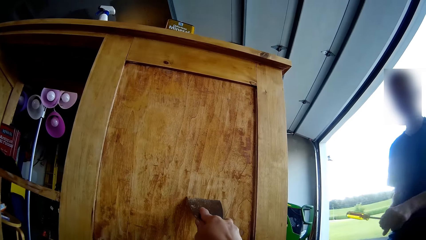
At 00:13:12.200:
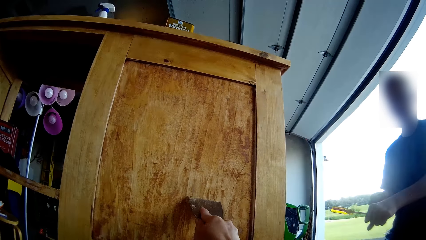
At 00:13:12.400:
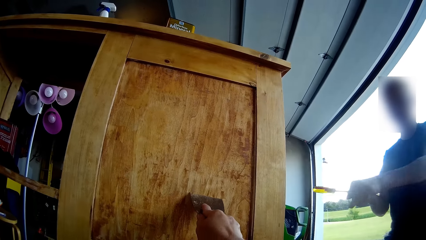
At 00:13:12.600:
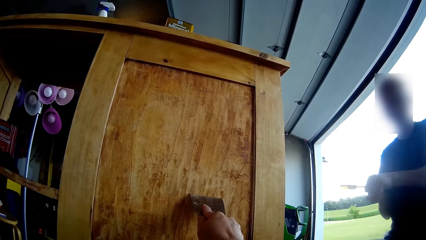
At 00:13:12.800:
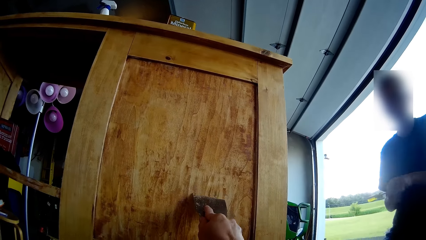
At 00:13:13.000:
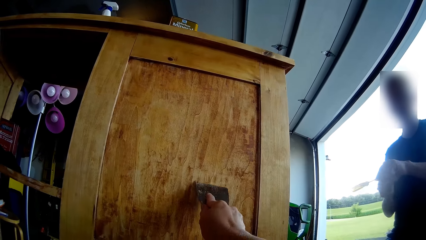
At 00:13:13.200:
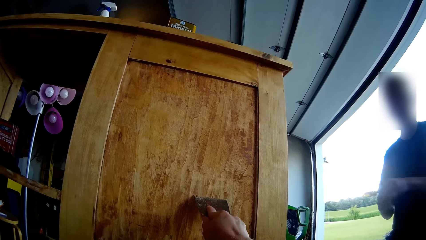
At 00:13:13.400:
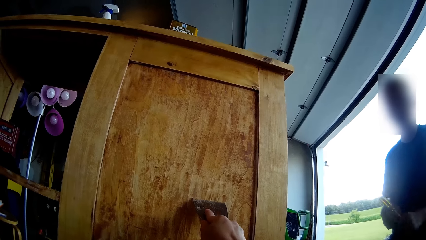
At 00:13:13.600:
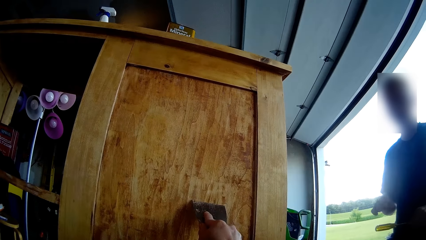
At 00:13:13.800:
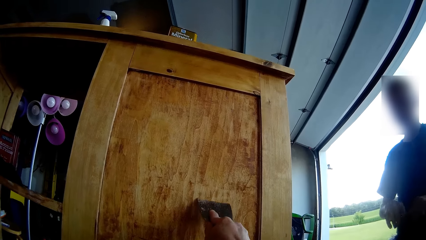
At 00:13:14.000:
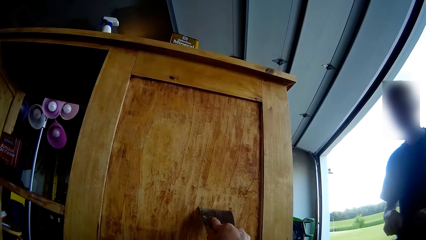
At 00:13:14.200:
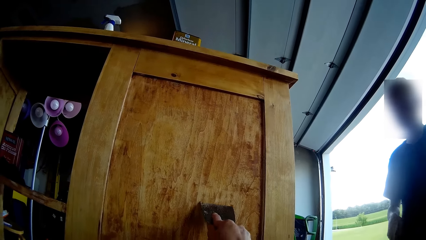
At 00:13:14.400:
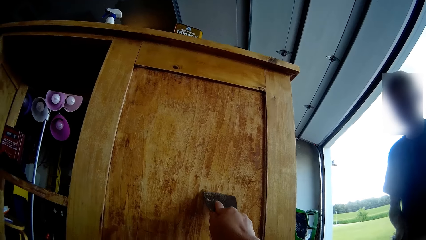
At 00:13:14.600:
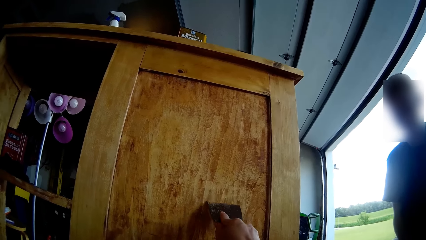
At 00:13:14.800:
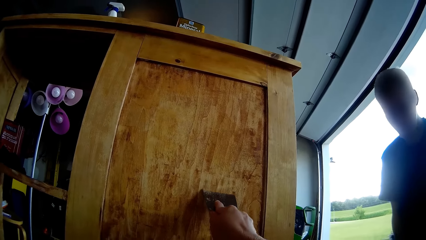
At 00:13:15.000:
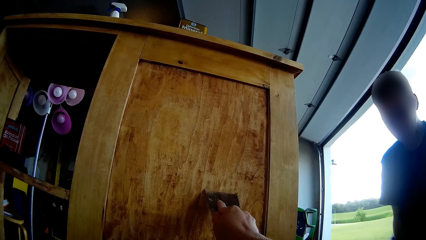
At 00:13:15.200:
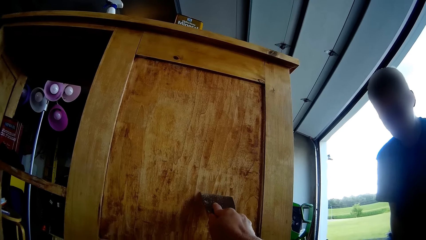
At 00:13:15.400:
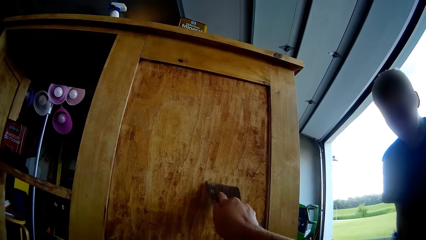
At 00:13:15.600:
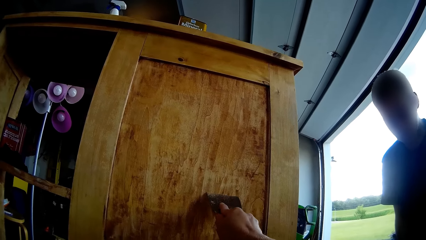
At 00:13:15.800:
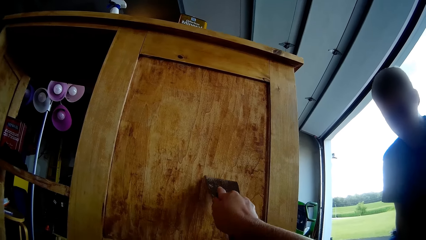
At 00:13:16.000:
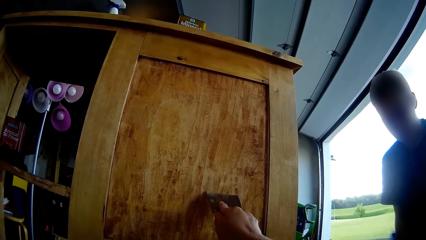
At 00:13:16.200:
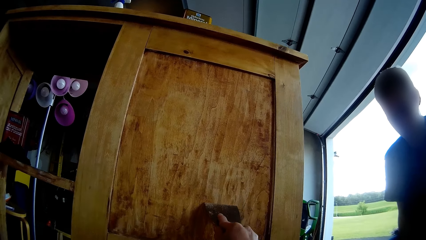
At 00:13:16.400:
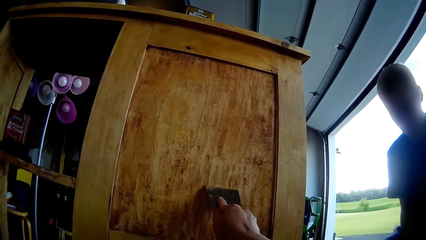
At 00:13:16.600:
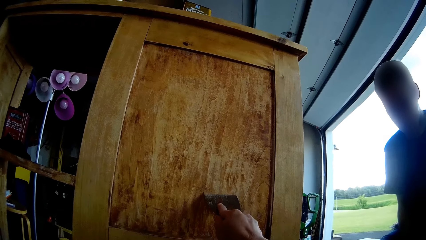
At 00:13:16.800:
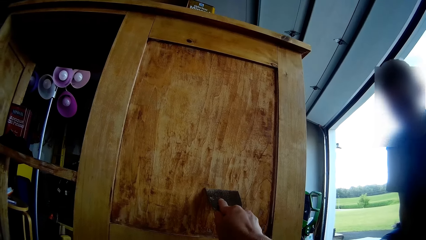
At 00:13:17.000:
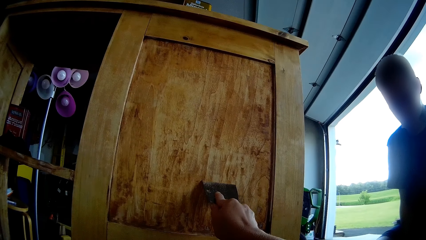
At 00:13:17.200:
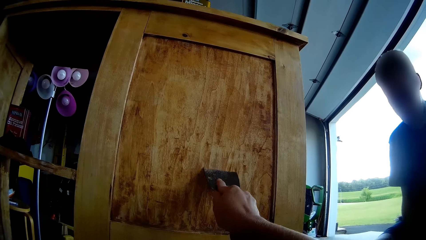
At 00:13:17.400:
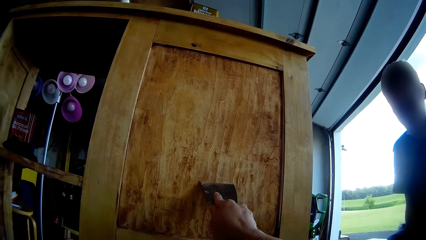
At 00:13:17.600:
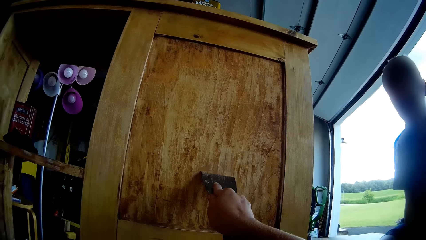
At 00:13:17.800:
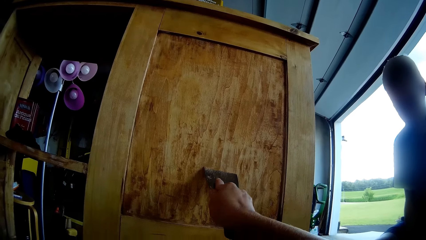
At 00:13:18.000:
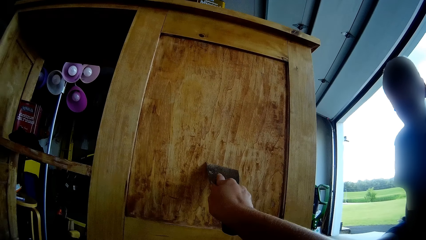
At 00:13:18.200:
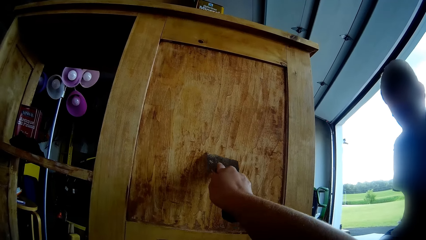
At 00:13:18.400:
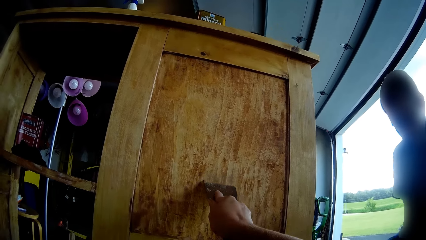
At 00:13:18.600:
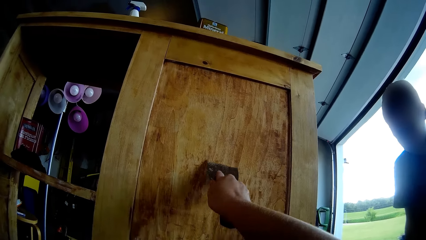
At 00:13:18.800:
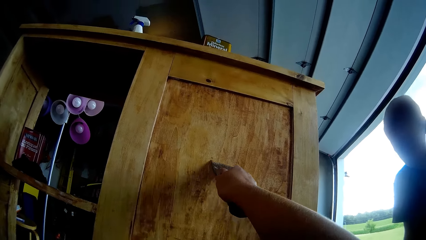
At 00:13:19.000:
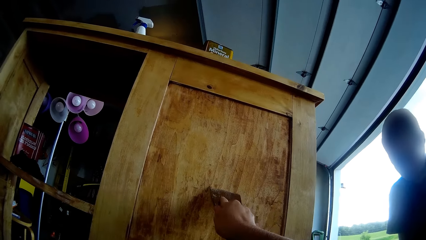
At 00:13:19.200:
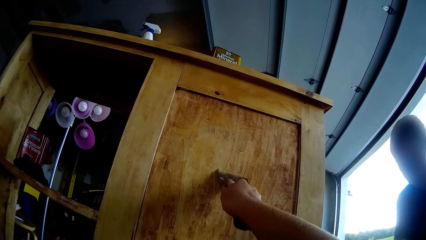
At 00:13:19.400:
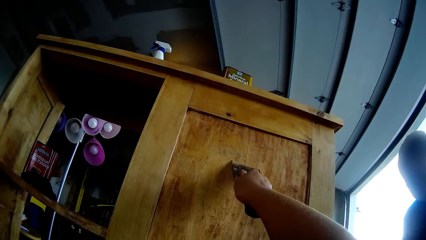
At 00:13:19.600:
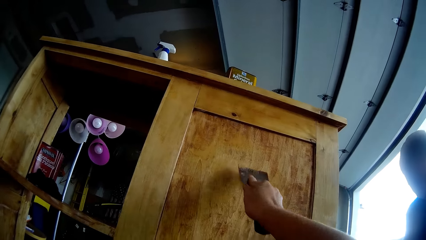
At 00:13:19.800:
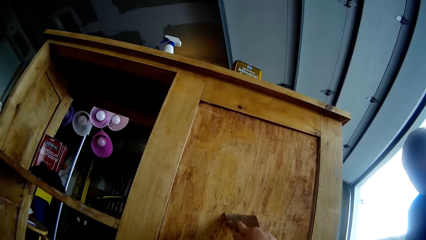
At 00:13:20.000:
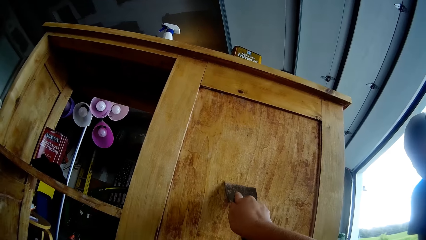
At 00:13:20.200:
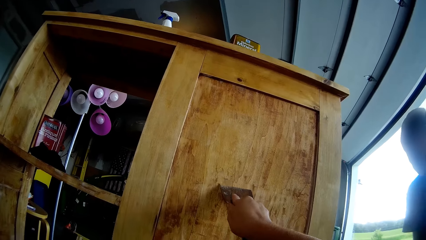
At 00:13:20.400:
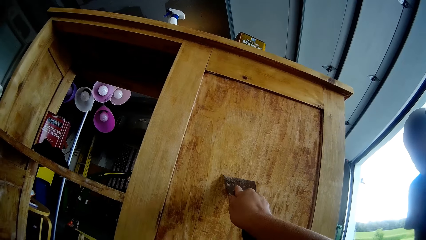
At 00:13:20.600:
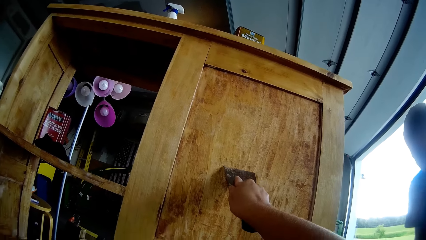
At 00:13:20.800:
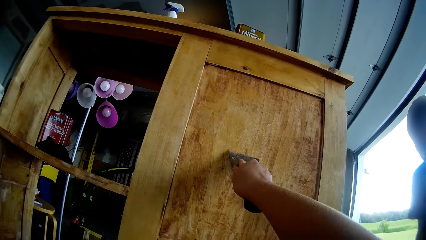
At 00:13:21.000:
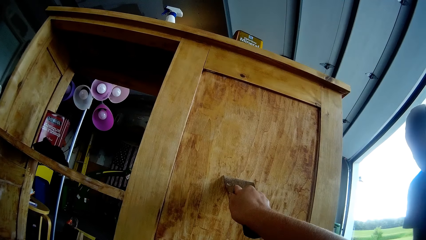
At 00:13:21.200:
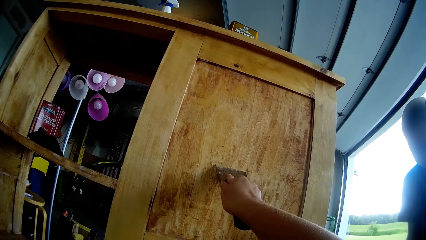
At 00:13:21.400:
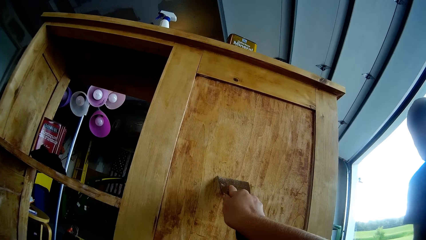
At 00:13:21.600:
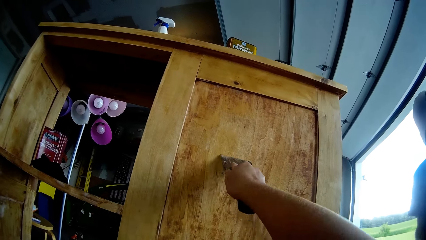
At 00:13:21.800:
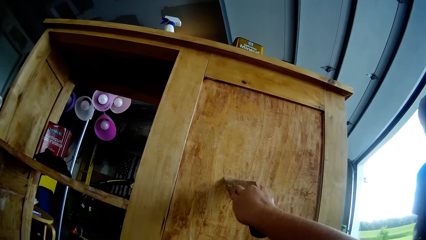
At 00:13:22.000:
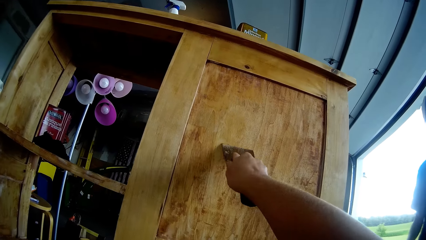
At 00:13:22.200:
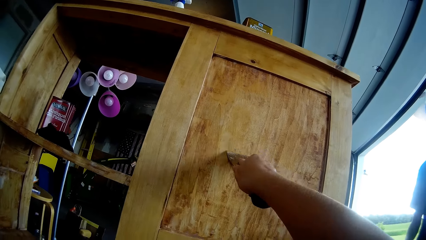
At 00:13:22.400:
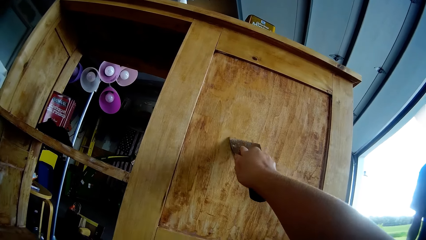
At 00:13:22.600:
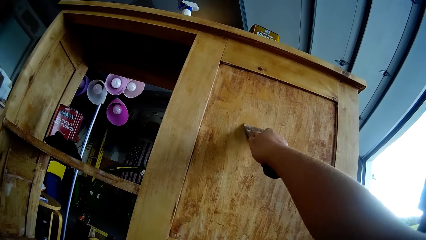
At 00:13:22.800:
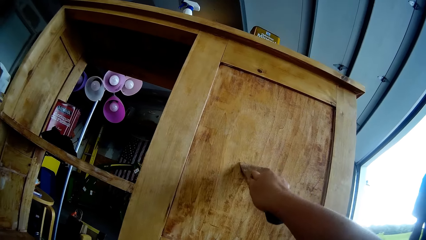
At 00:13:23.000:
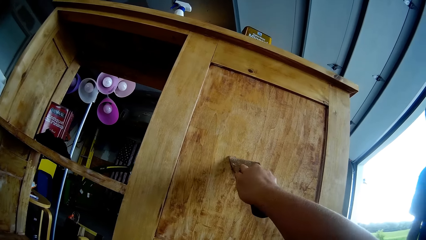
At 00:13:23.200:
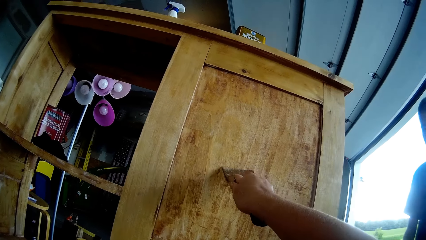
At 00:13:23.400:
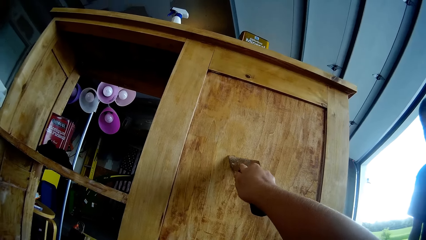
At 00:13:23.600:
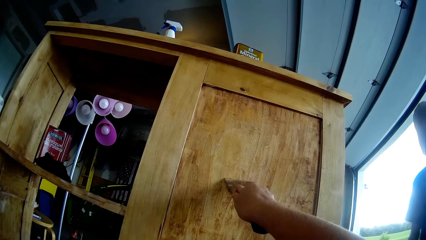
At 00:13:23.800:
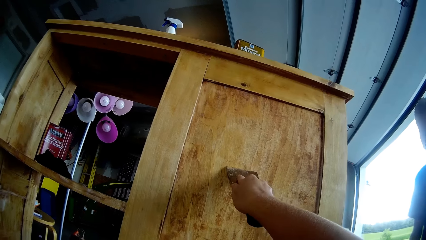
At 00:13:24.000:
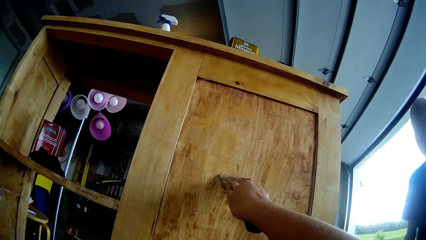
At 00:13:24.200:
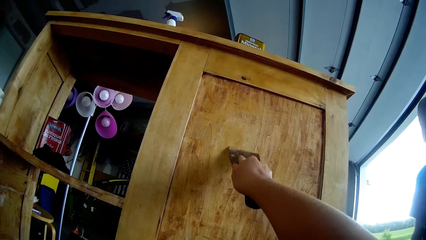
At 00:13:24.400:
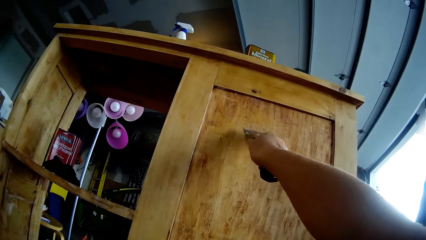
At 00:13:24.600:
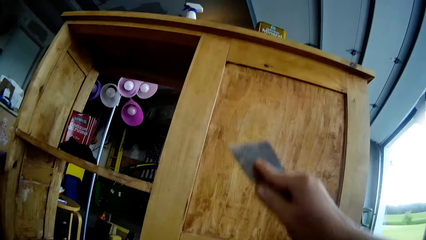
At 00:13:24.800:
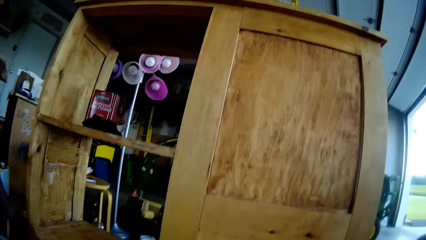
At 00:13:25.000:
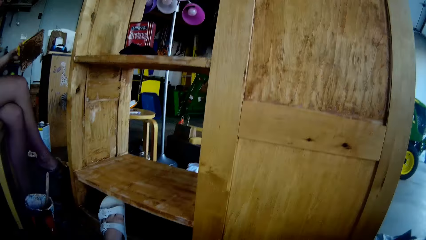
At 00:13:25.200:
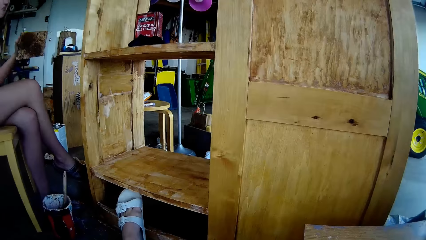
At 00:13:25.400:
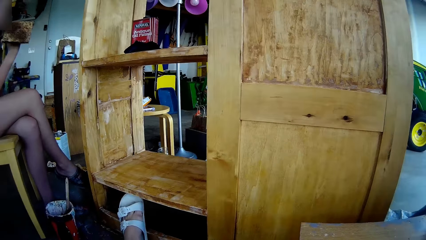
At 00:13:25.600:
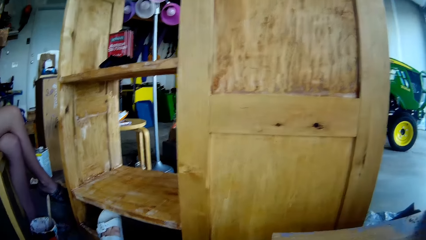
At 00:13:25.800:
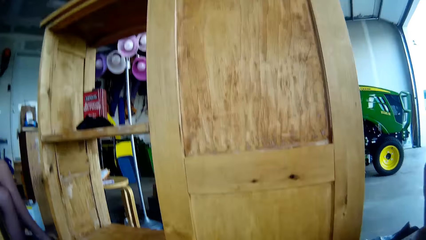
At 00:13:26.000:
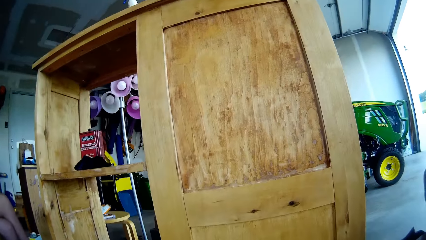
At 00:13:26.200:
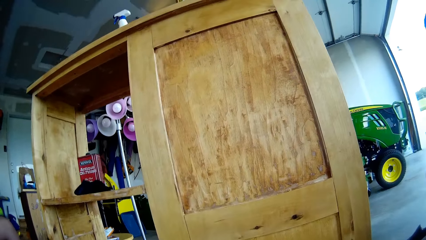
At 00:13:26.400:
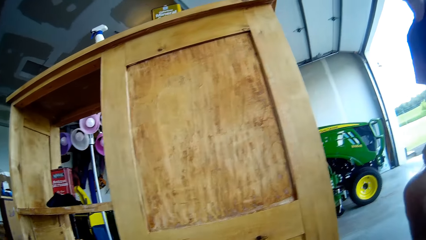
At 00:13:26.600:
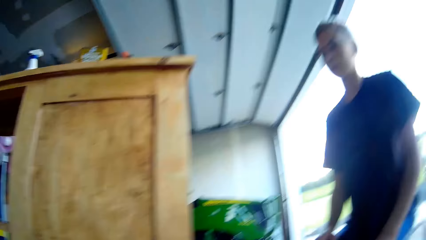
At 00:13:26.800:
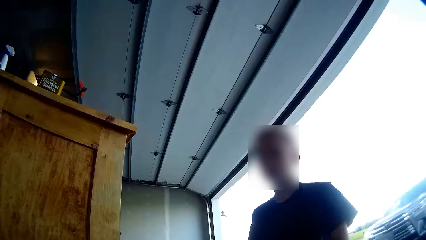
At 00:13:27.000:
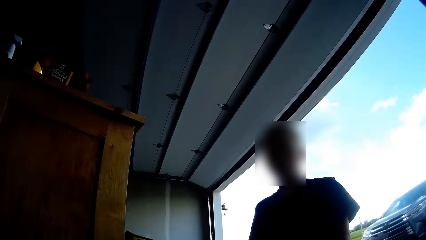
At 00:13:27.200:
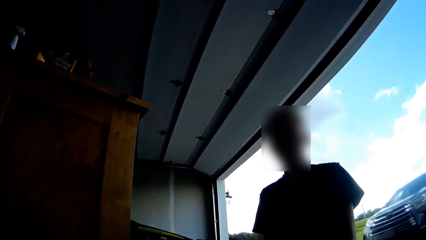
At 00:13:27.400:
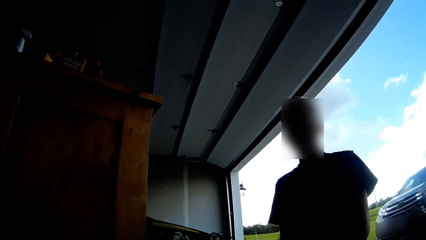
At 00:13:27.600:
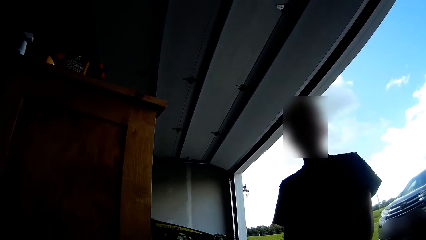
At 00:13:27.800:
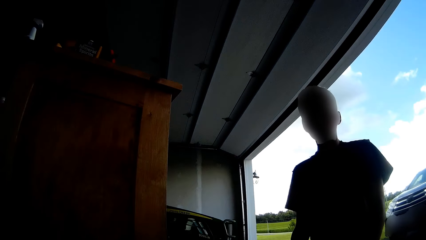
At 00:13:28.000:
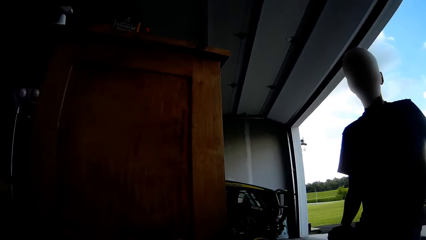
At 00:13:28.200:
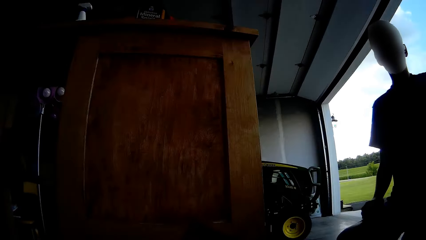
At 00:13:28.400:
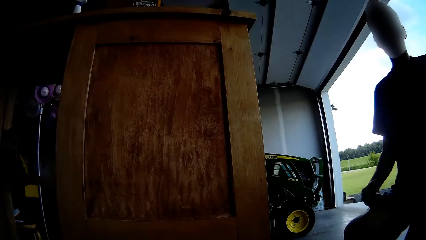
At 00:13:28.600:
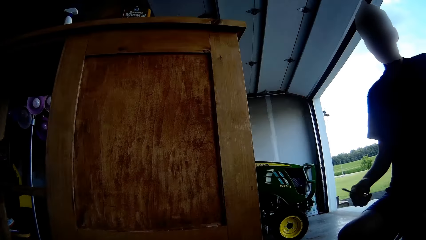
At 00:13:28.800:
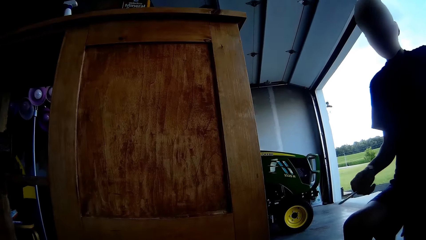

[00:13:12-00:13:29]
The camera wearer scrapes the tool stand with a putty knife. A man talks to the camera wearer. The camera wearer scrapes the cupboard with the metal. They drop the knife from the stand. A lady eats something. The camera wearer converses with a man.
